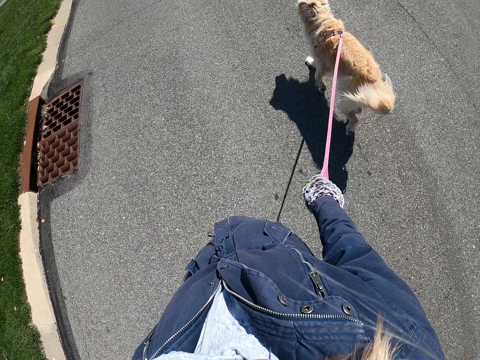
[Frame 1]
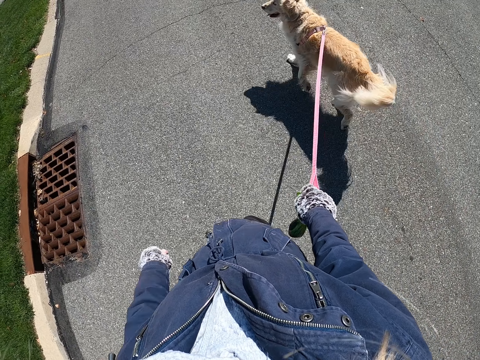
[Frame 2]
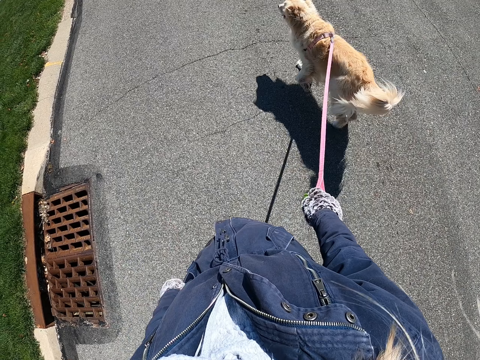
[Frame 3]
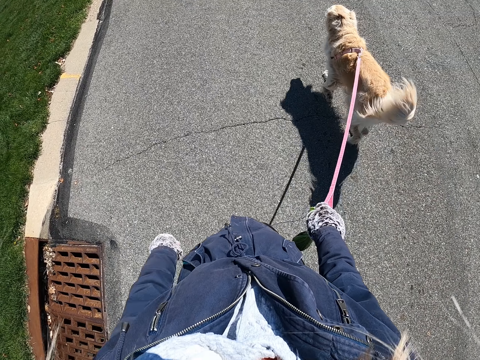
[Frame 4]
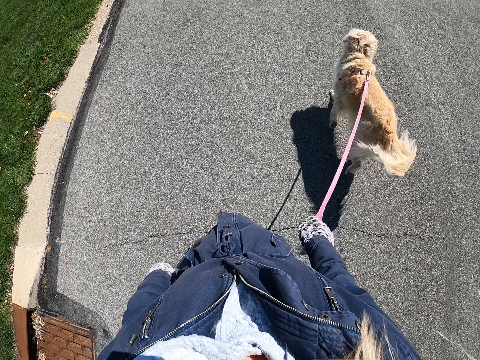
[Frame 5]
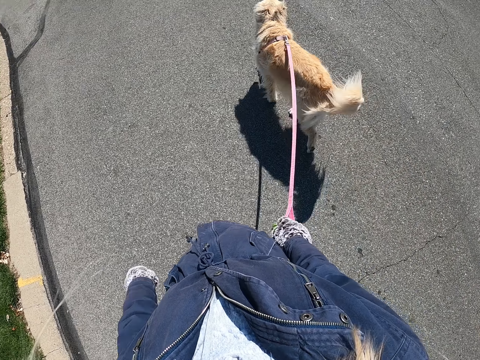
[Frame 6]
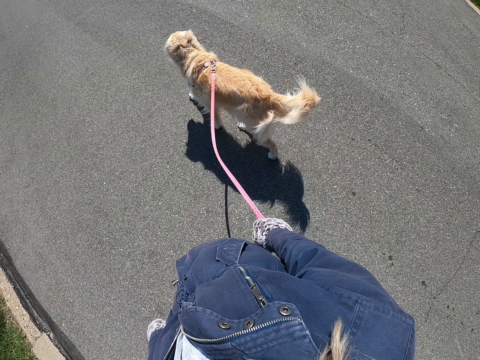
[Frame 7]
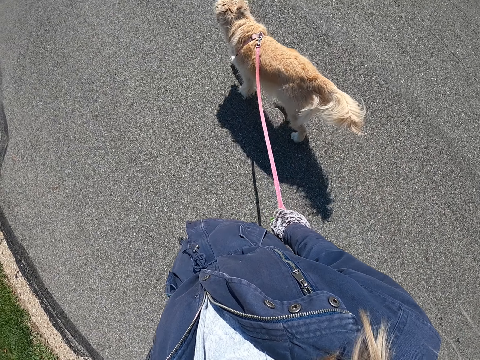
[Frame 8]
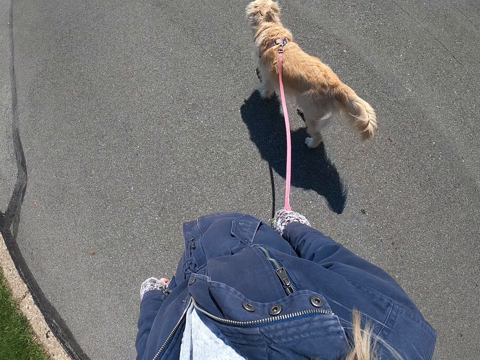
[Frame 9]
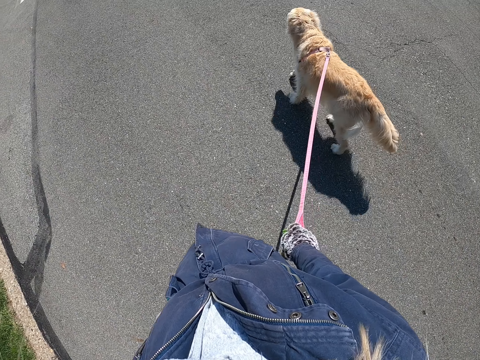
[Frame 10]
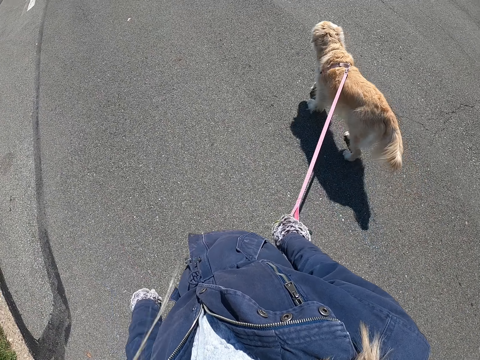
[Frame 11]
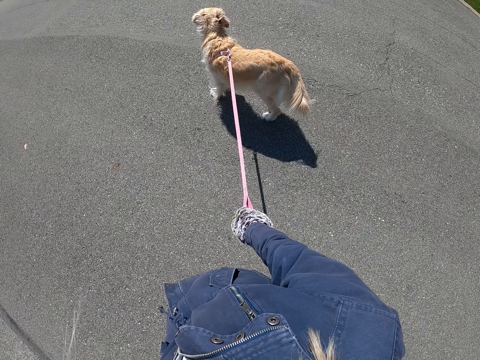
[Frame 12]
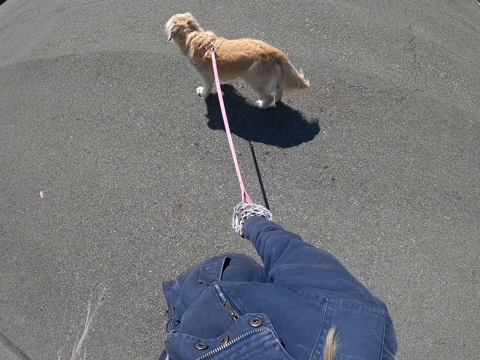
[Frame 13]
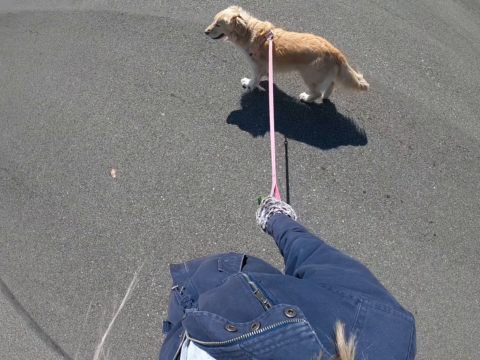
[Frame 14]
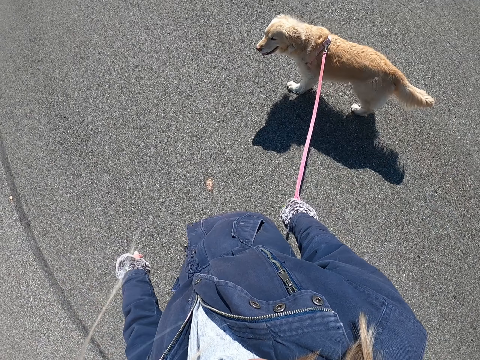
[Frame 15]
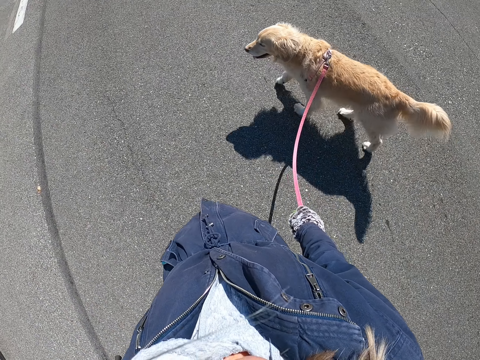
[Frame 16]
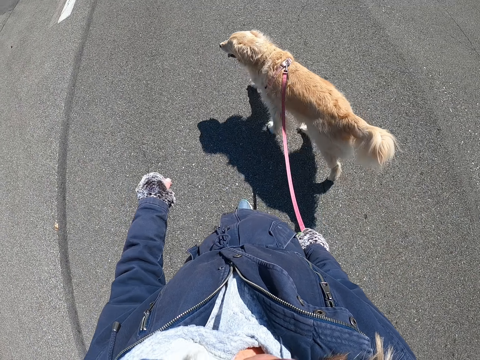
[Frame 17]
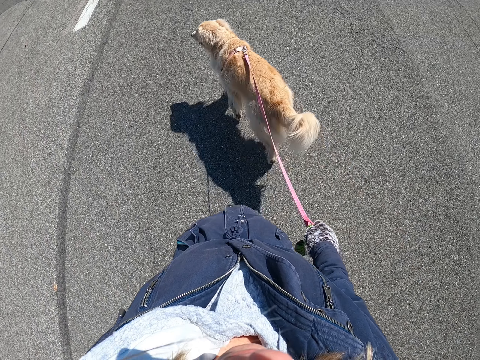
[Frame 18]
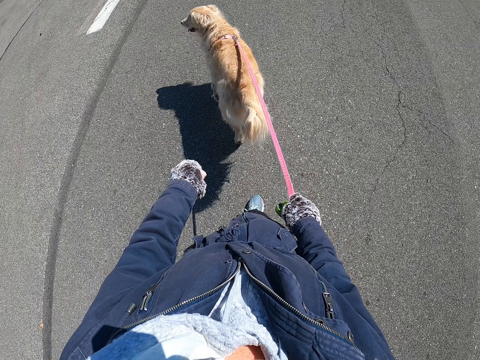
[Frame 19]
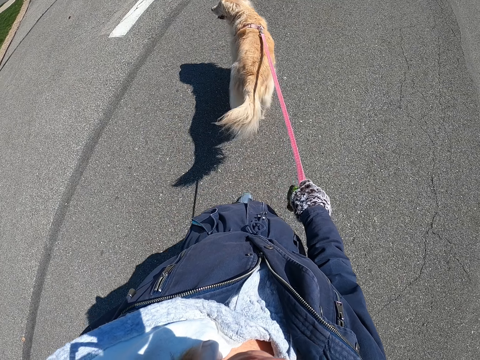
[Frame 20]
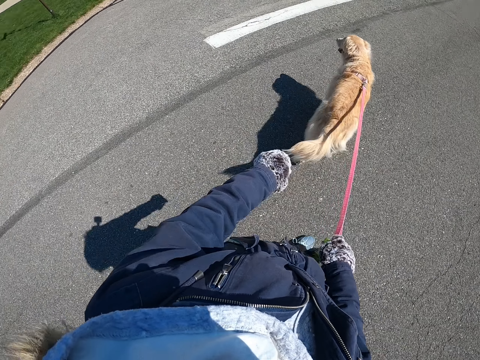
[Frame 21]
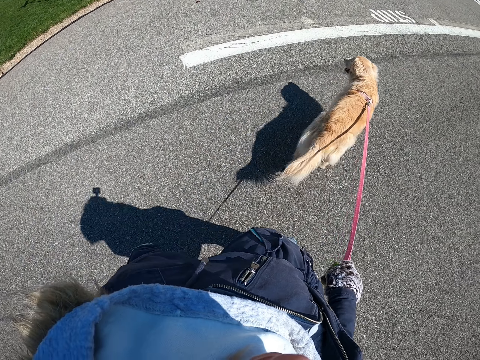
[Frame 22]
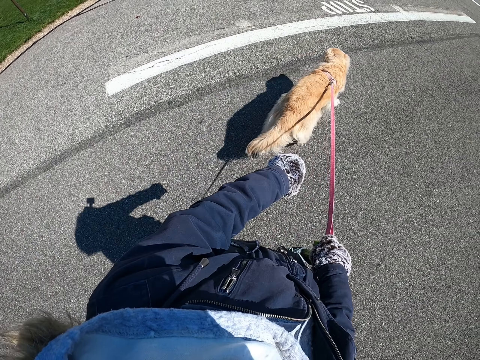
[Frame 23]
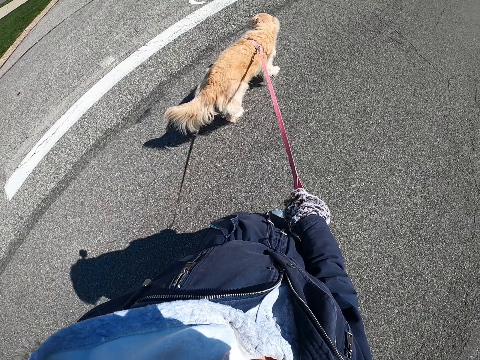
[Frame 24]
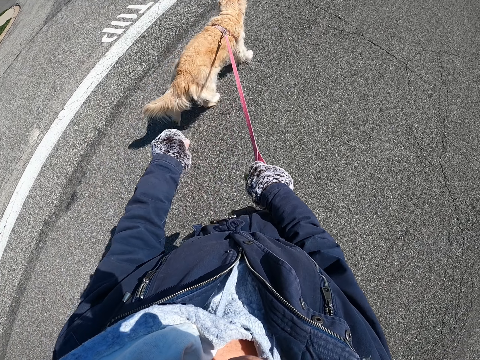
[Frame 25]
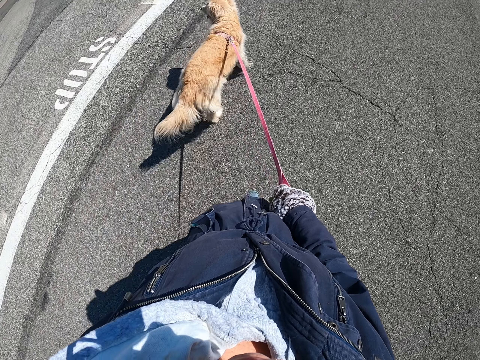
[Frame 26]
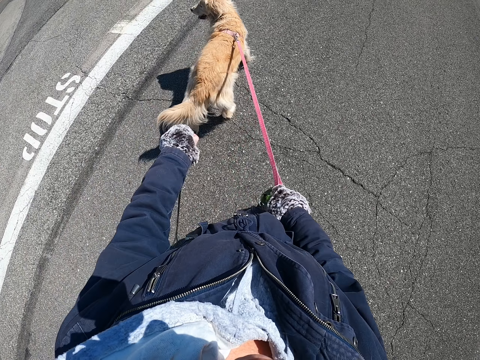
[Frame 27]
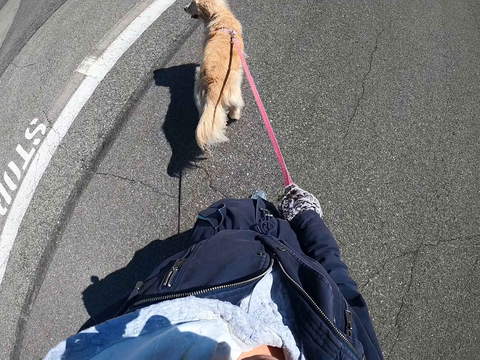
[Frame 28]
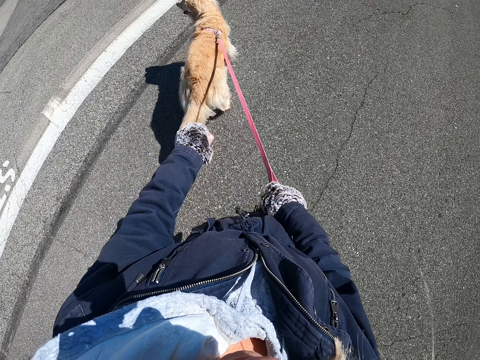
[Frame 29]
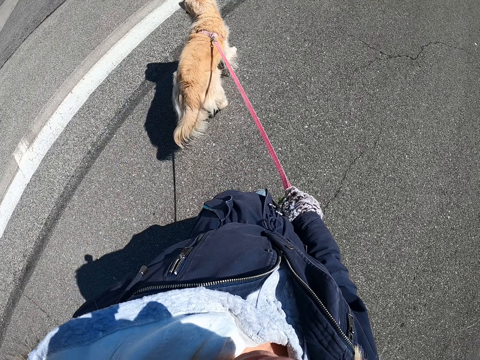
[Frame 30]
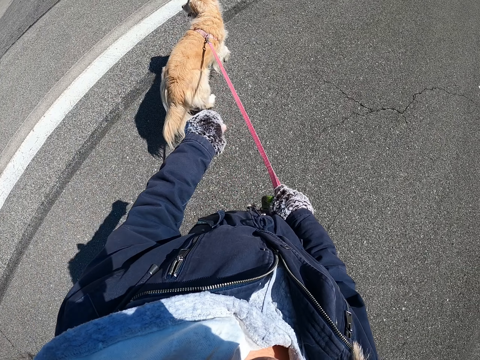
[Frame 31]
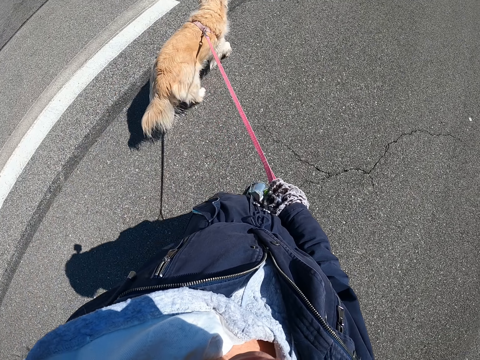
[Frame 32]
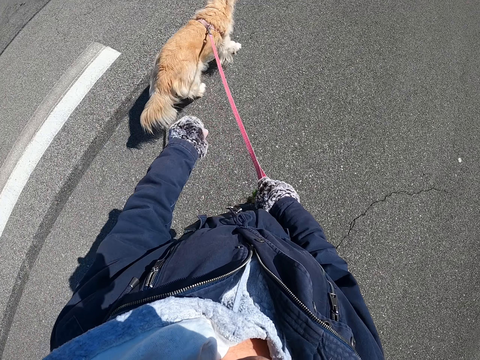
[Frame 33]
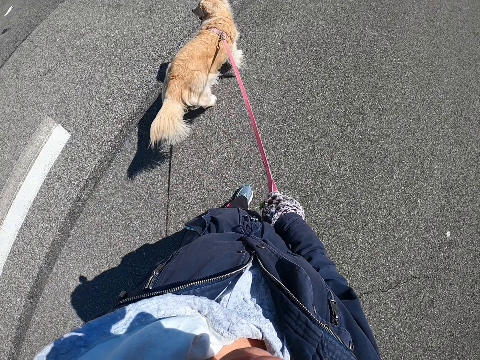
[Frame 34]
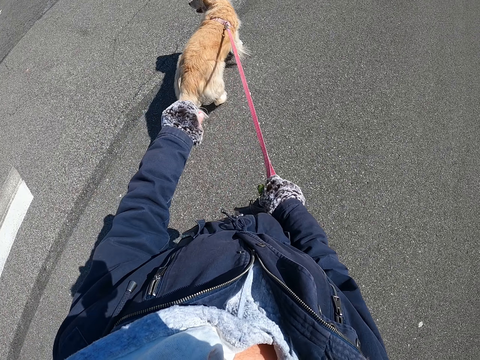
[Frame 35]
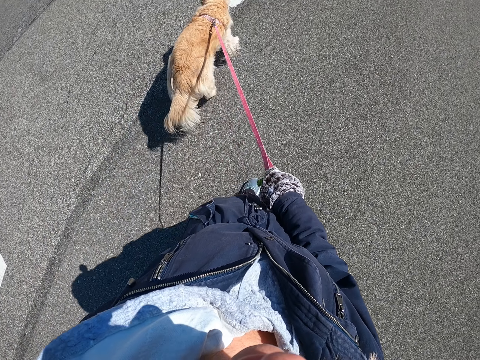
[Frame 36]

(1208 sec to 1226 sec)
The camera wearer looks around a road. They walk a dog on the road.

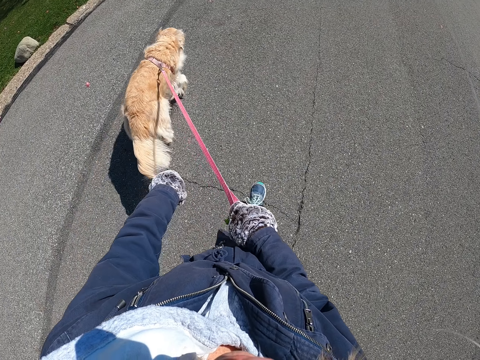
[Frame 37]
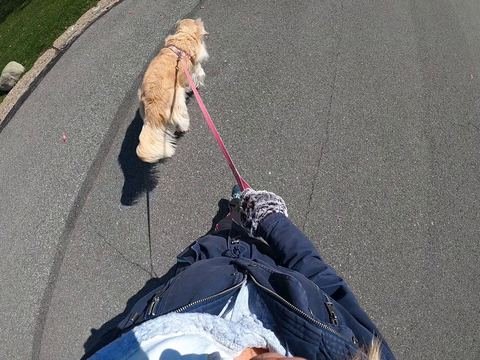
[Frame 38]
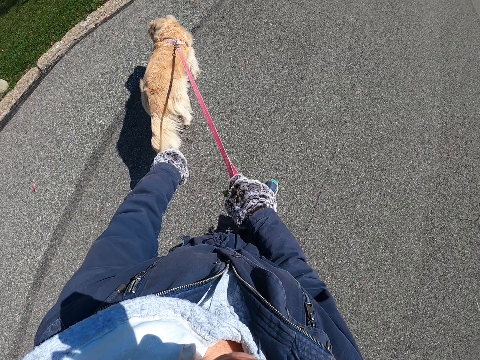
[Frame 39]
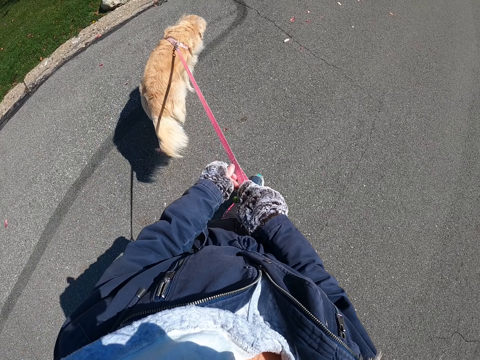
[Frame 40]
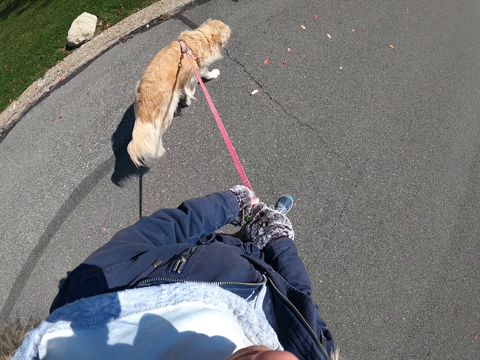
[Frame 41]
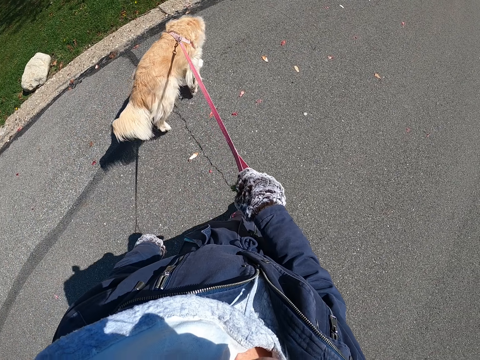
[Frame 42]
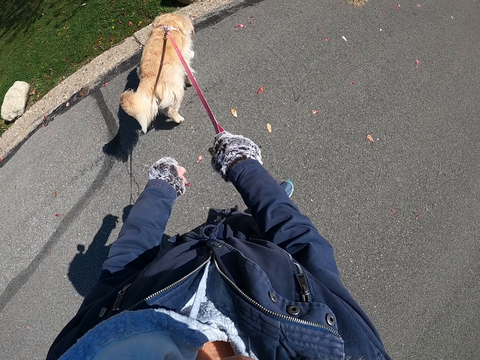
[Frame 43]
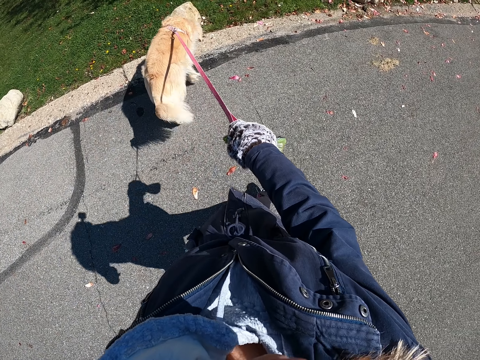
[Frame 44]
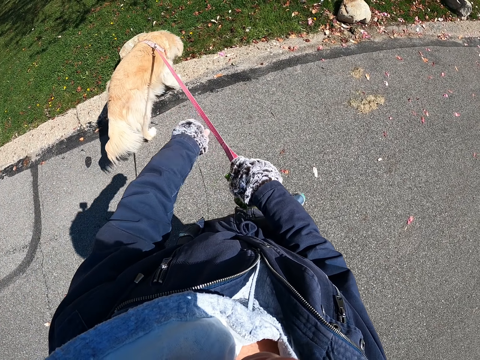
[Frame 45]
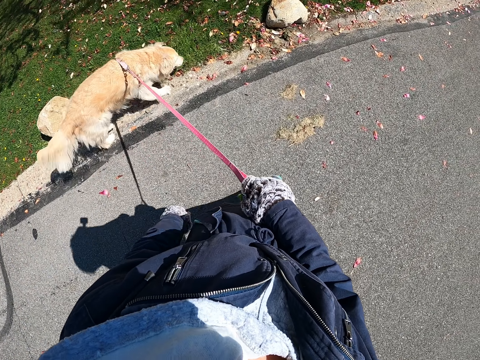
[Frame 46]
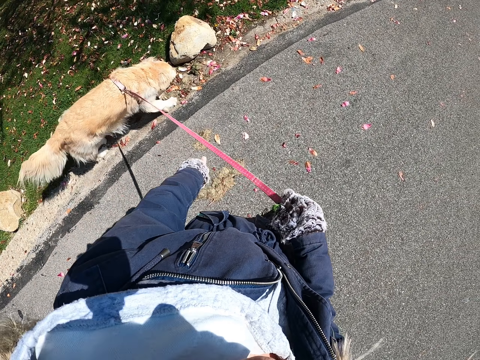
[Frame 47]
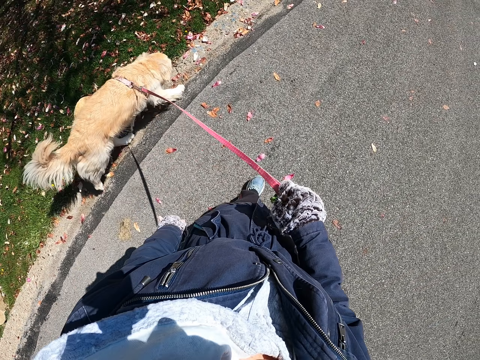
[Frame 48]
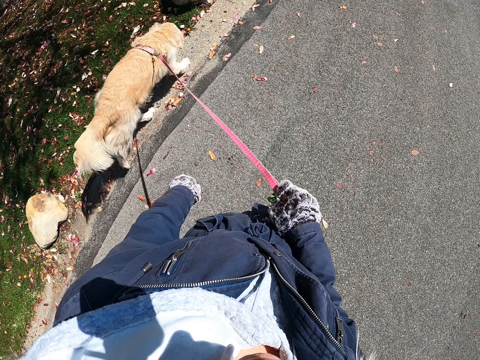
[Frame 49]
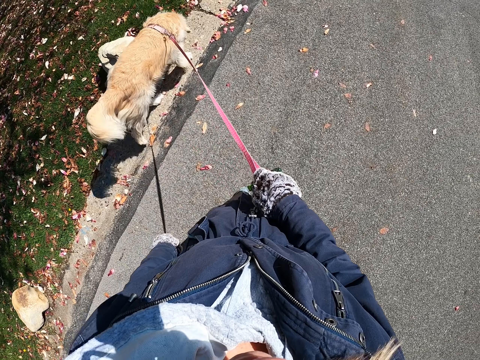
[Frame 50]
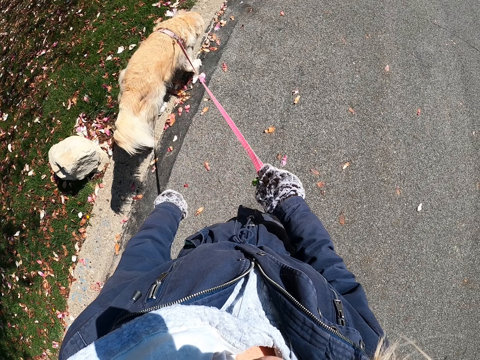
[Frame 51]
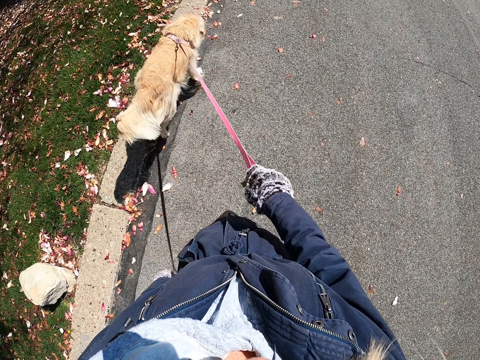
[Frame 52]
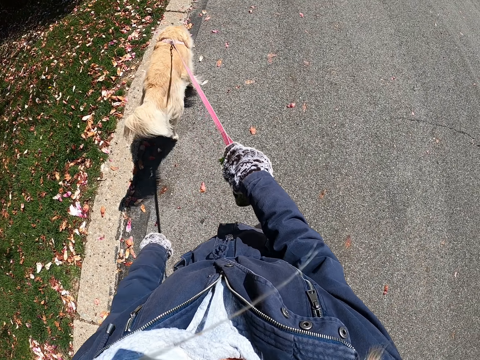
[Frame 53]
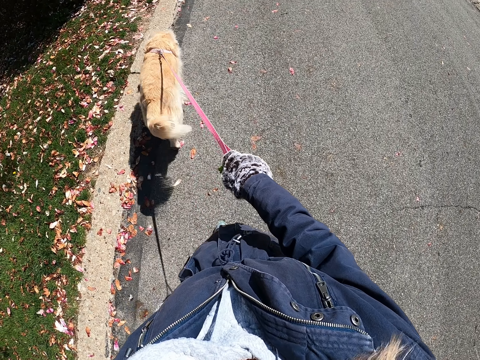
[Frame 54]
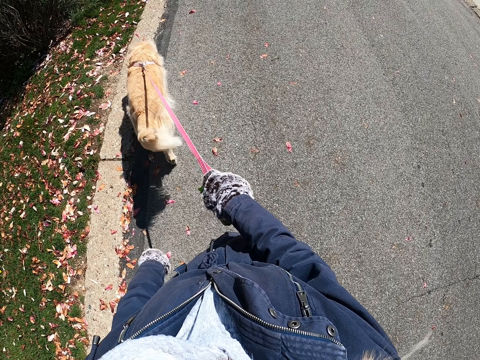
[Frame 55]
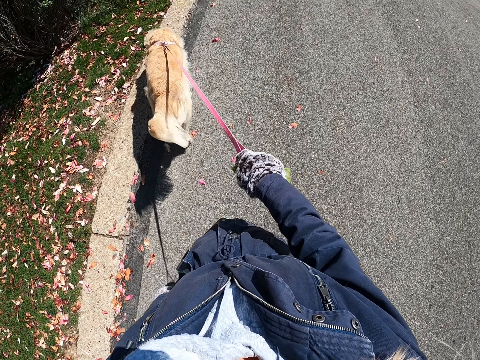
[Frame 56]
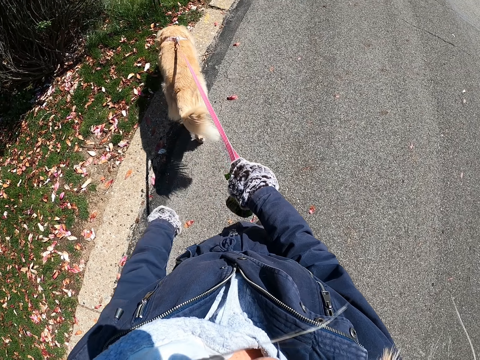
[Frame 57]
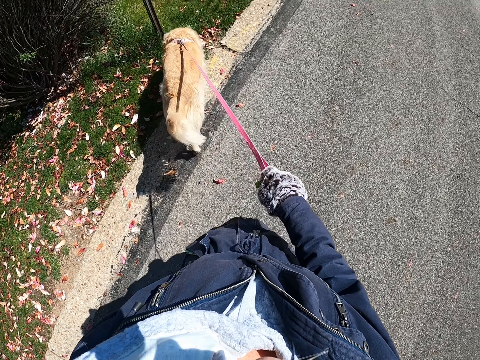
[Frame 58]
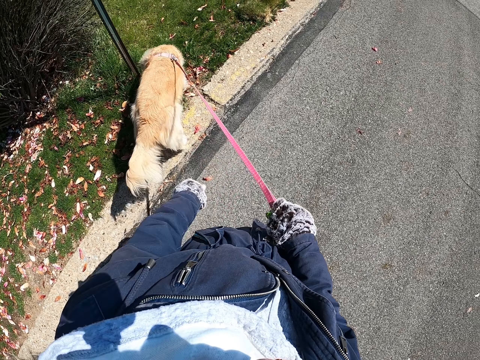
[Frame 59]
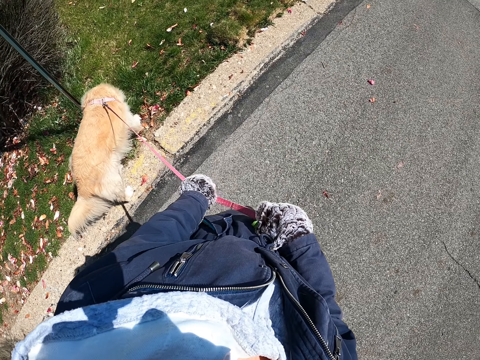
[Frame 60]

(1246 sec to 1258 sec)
The camera wearer touches the leash with his left hand.
